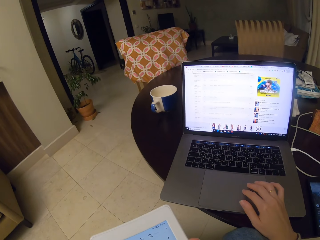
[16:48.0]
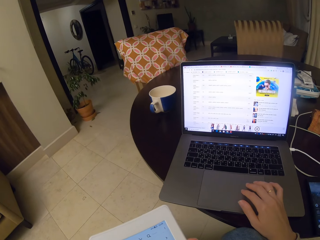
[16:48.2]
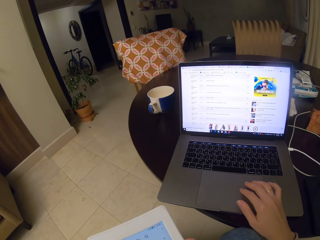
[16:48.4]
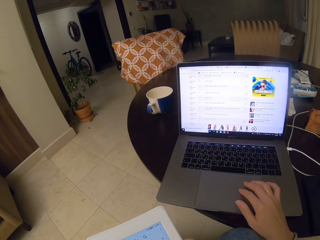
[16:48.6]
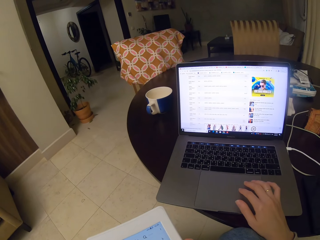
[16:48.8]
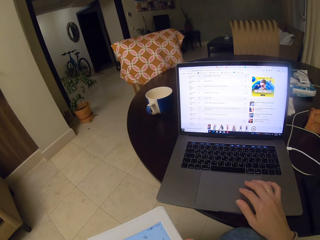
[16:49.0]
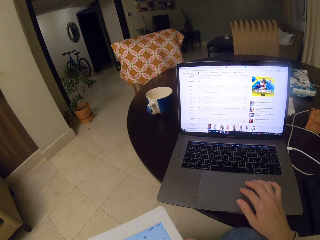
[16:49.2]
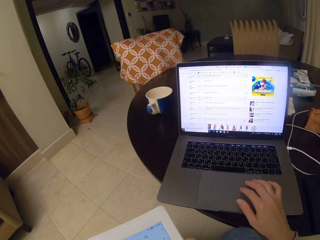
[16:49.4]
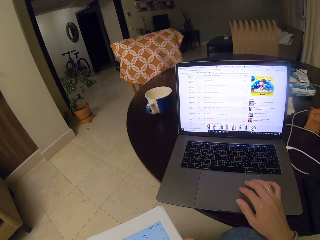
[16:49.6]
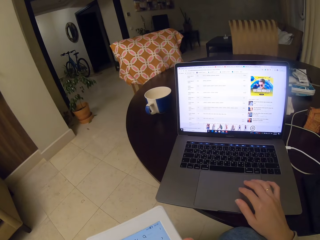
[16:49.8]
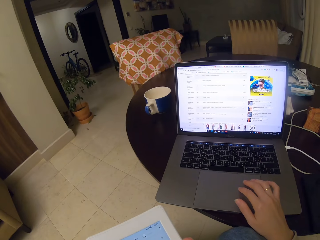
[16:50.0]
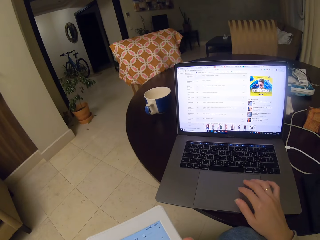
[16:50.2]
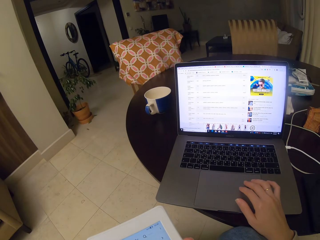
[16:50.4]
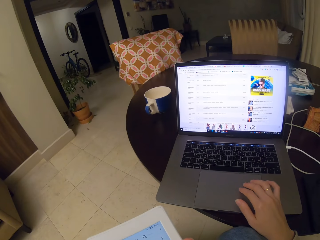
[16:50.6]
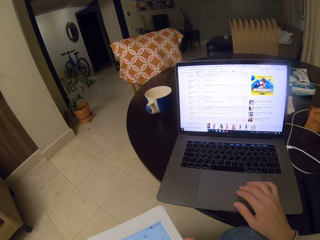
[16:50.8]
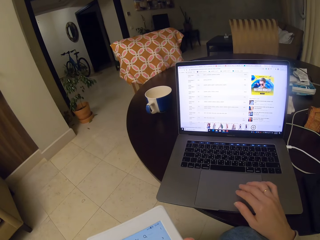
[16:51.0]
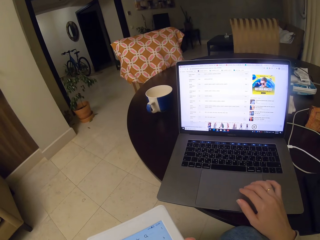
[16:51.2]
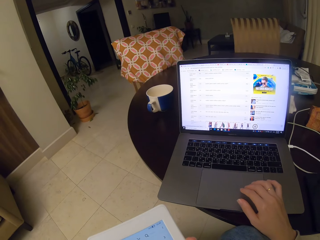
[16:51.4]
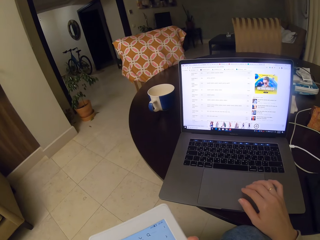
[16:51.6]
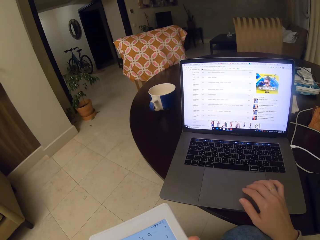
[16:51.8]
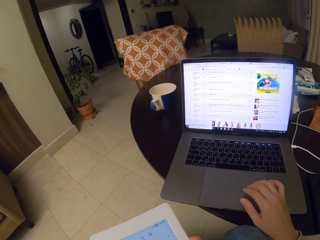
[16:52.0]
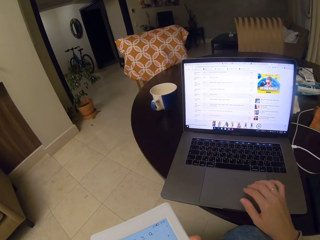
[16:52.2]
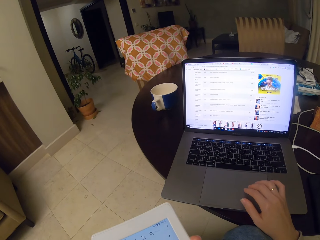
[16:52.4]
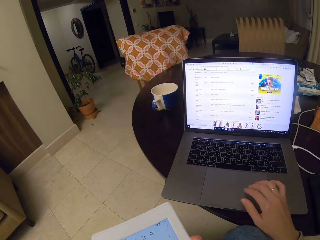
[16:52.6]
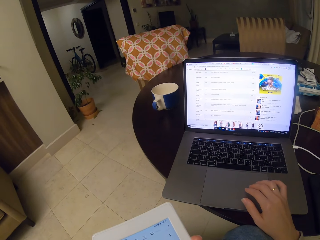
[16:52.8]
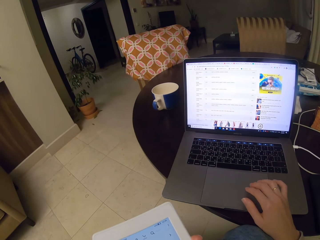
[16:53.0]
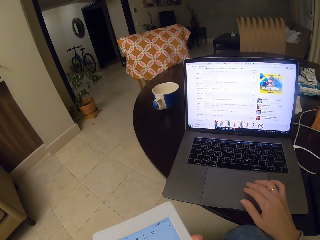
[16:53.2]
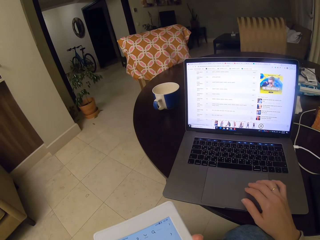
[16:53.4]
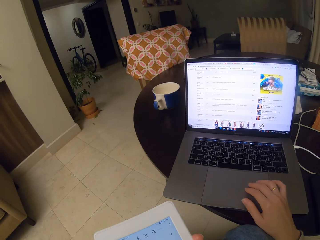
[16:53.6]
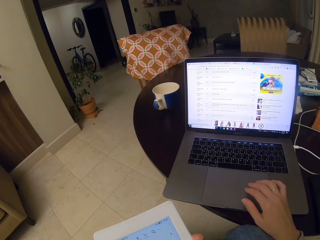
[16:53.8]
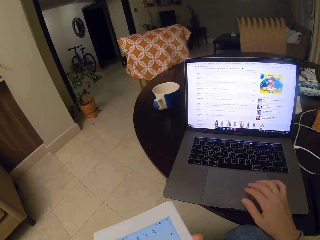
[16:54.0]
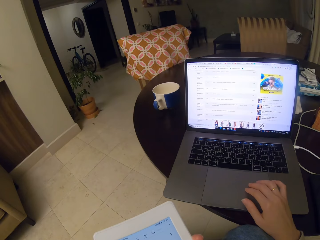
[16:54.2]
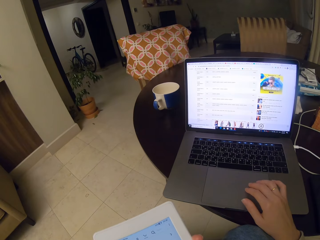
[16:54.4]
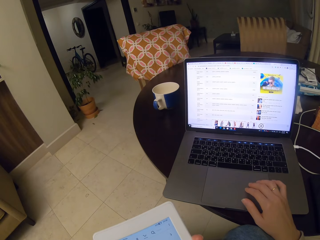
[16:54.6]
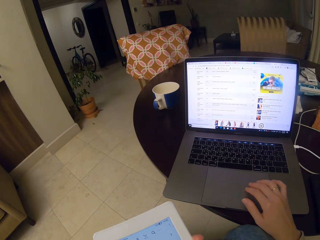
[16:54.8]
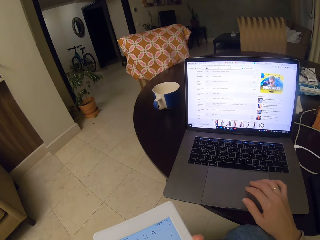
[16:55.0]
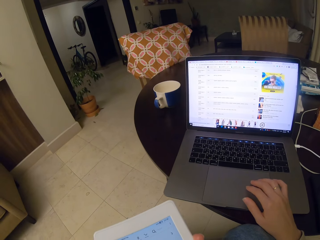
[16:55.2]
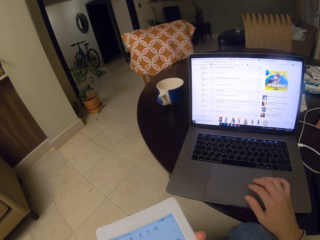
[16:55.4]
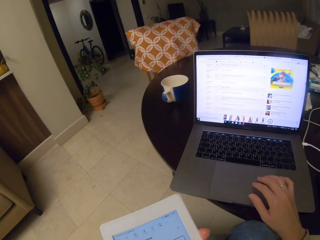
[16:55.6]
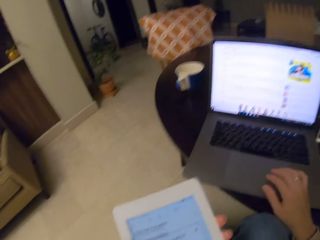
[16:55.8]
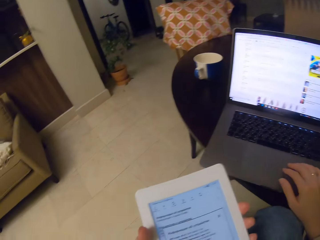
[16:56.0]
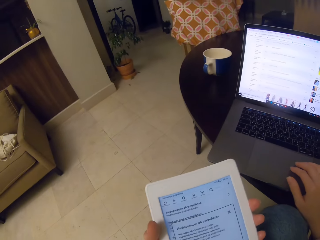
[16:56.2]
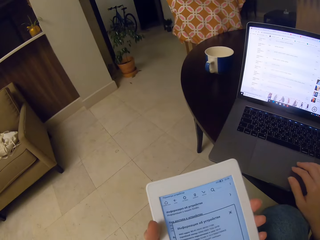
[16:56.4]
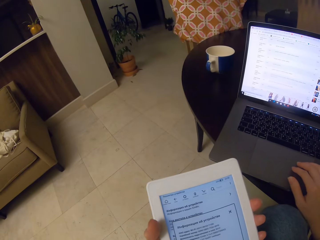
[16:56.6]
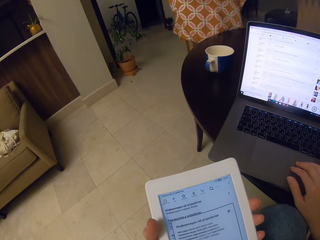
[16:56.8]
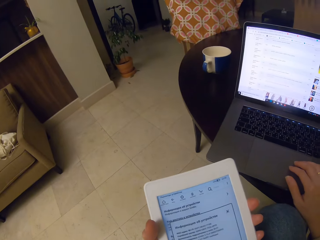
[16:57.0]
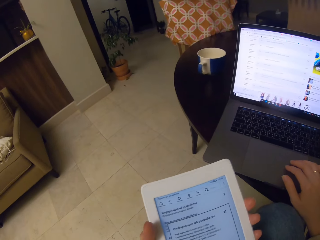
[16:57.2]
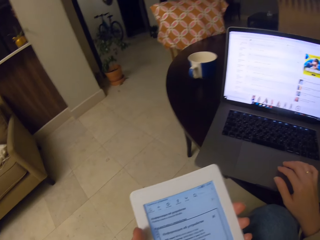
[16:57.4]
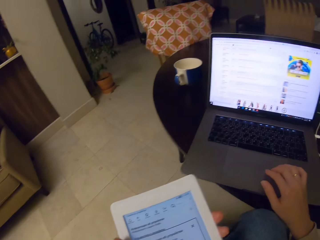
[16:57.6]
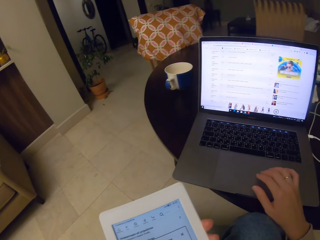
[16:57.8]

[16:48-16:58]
The camera wearer controls the touchpad to activate items on the screen repeatedly. They read the text on the tablet.

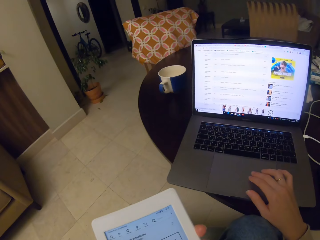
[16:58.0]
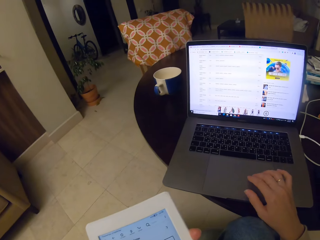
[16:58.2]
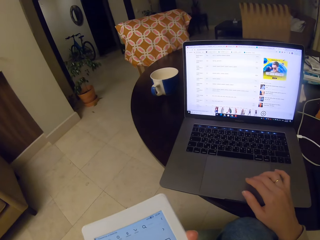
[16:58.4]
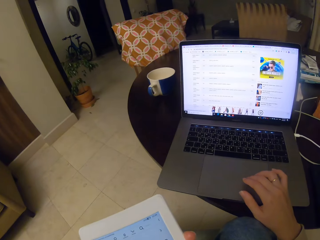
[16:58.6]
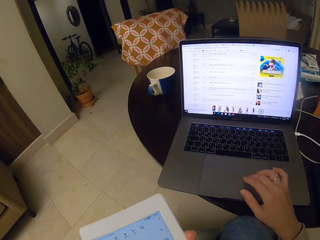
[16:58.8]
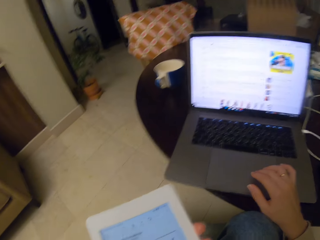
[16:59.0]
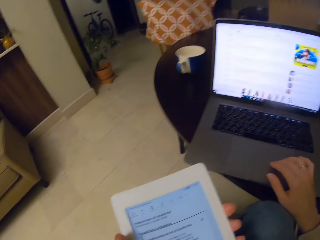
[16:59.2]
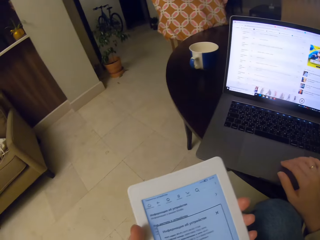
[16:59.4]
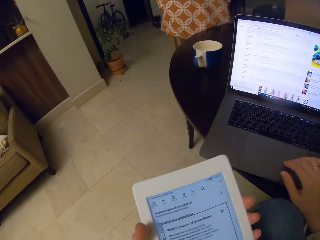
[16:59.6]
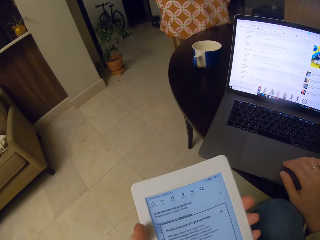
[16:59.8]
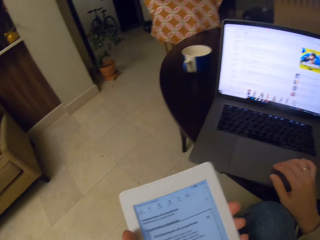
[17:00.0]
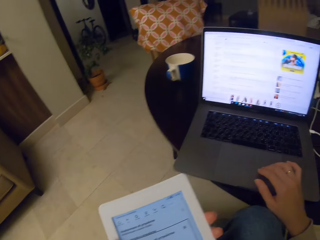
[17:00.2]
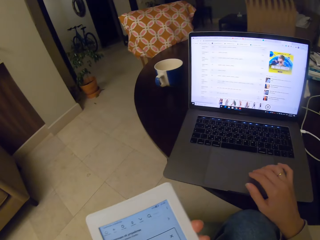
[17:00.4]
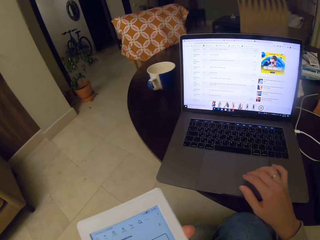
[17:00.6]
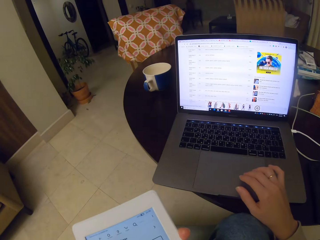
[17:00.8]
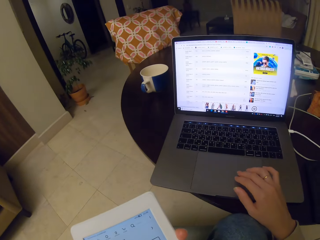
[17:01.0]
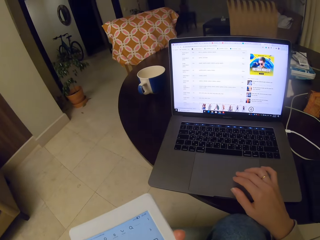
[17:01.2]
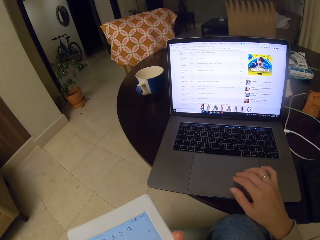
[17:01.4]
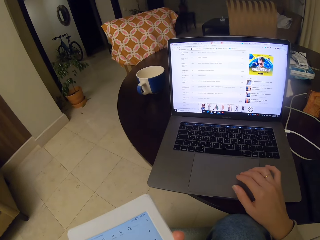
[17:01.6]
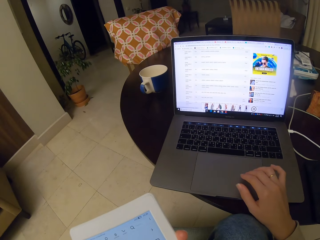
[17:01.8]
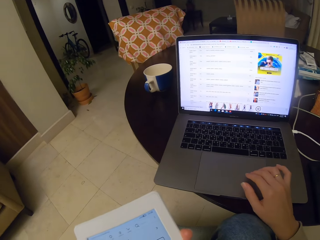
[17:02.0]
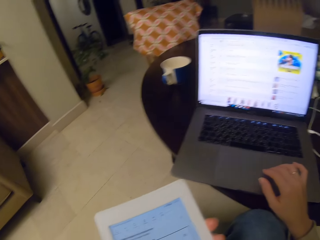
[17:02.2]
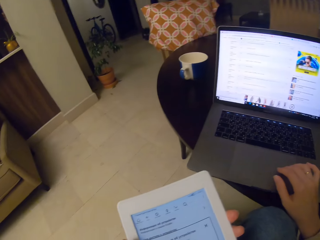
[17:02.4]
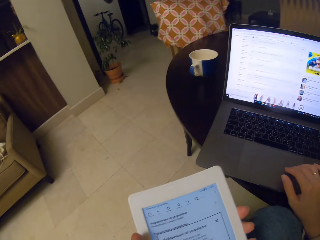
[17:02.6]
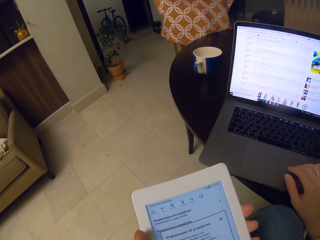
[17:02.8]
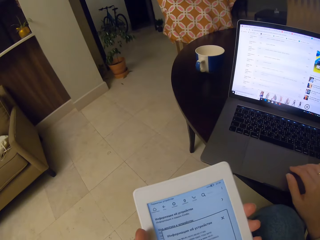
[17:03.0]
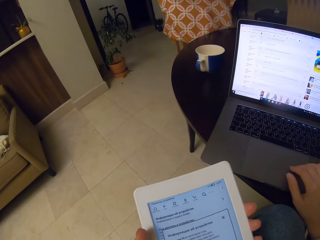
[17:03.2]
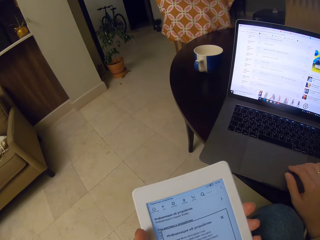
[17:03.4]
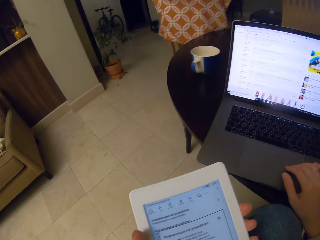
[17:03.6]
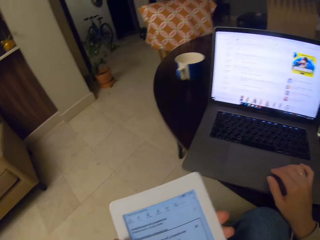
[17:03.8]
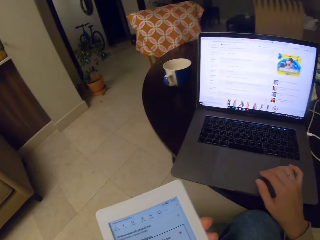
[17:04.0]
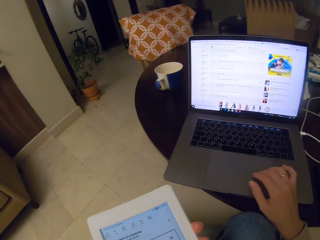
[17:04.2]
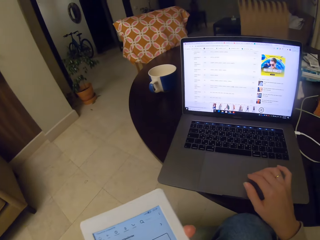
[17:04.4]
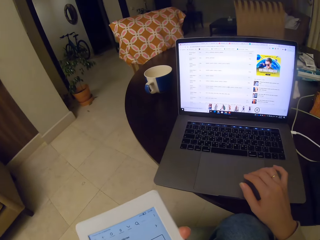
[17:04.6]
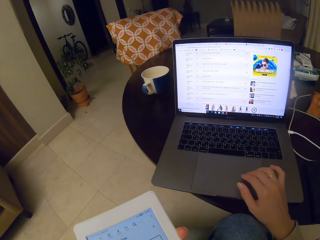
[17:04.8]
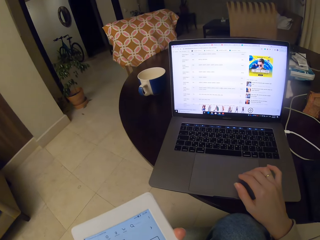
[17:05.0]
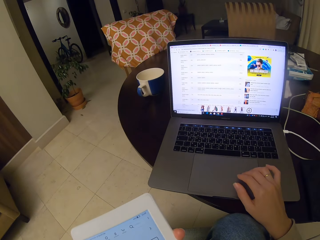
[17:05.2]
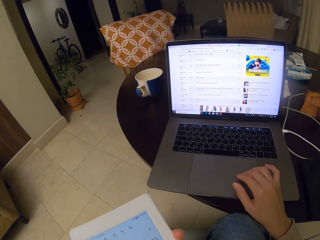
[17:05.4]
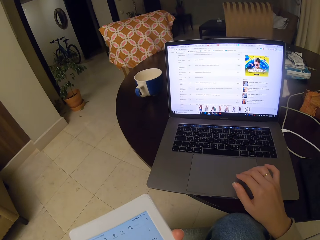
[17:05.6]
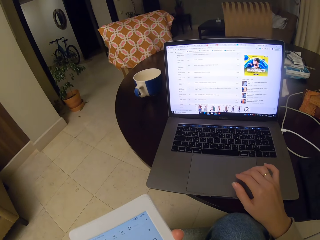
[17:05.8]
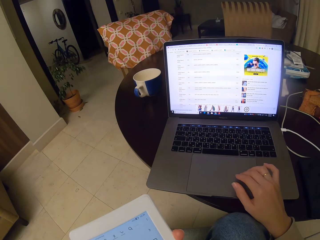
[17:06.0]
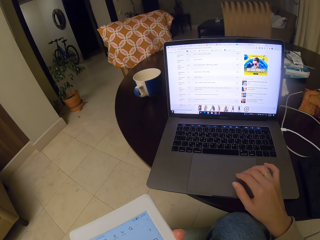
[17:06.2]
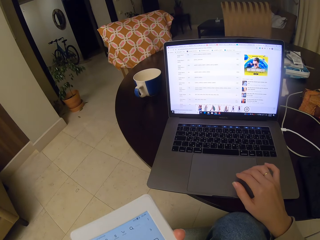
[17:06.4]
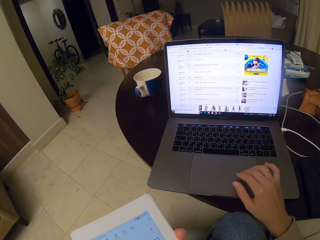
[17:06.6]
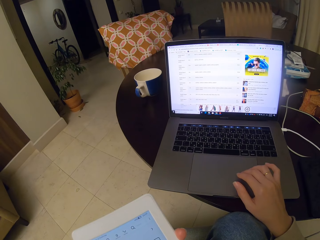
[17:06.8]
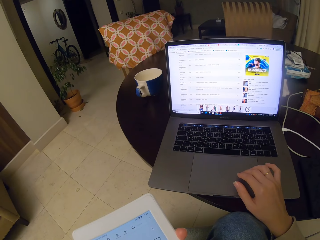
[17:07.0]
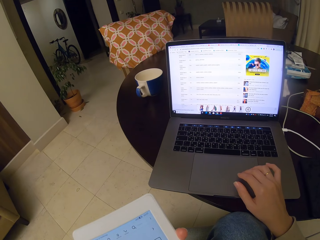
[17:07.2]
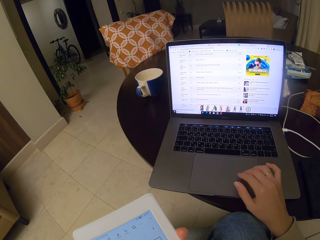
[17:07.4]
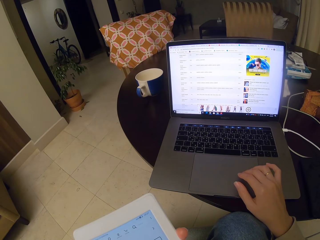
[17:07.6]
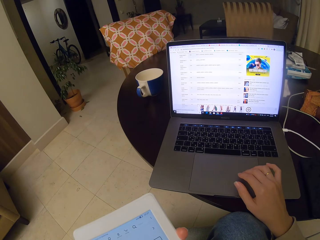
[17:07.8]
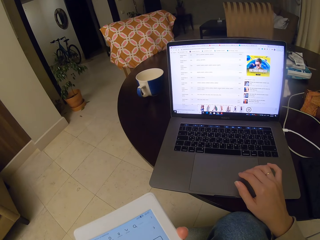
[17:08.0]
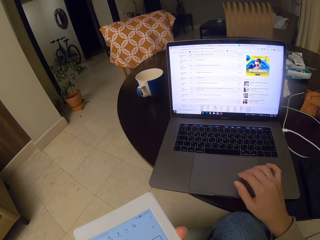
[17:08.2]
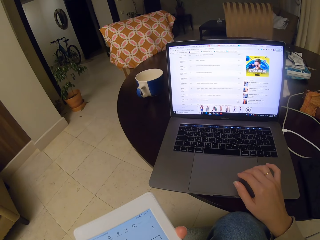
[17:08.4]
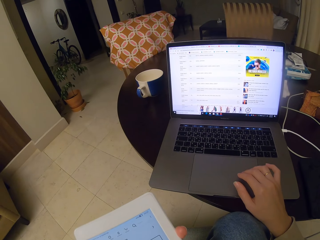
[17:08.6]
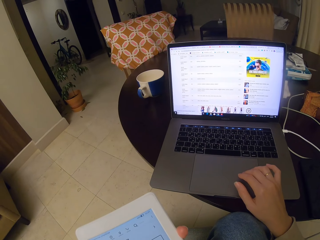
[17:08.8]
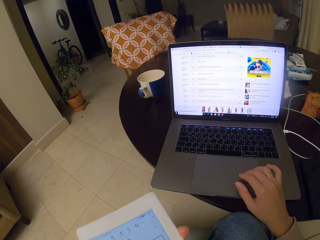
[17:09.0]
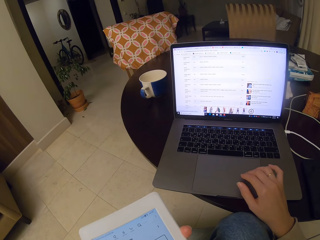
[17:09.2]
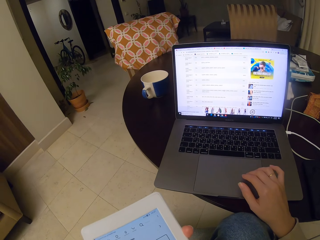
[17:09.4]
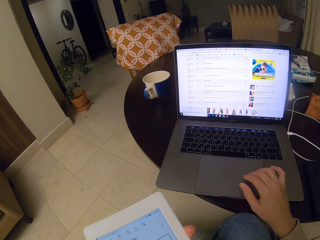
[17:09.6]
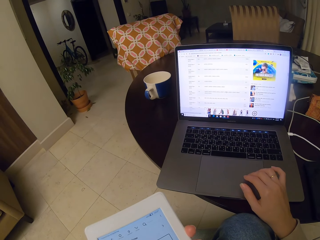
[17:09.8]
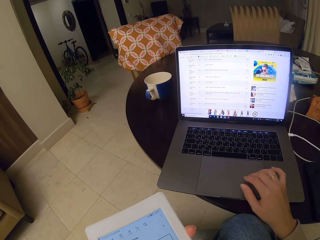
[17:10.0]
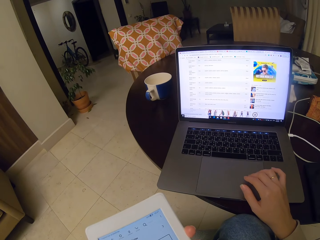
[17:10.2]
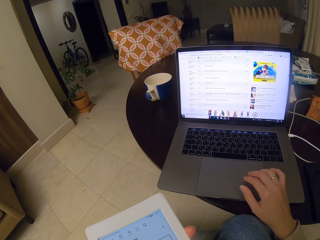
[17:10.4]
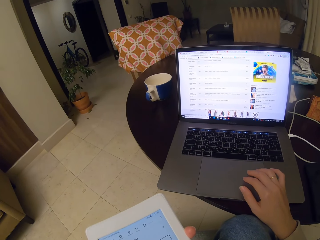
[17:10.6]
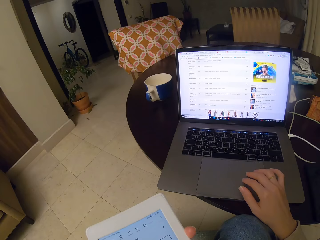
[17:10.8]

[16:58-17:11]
The camera wearer controls the touchpad to activate items on the screen. They do it again. They read the text on the tablet. They control the touchpad to activate items on the screen repeatedly.
